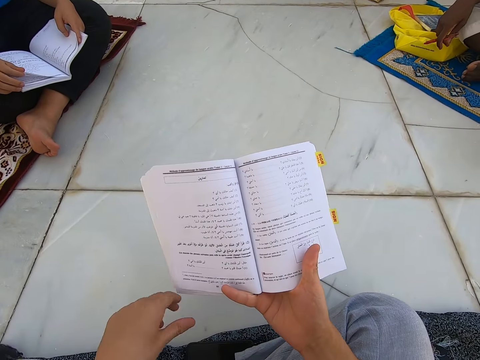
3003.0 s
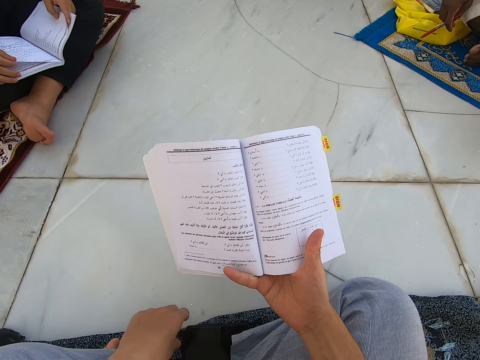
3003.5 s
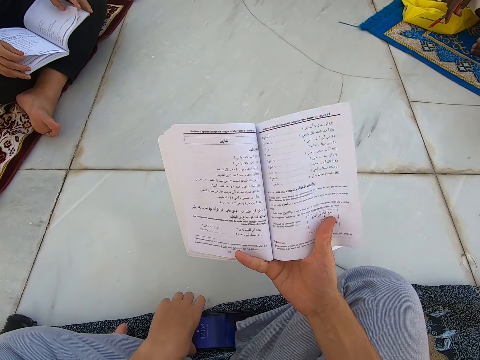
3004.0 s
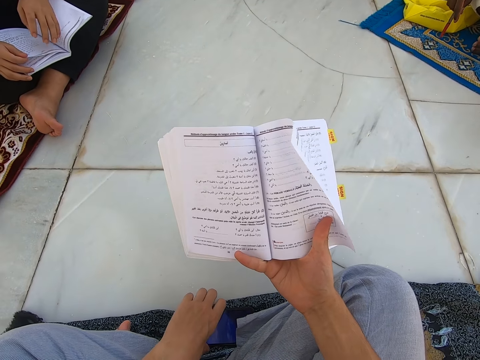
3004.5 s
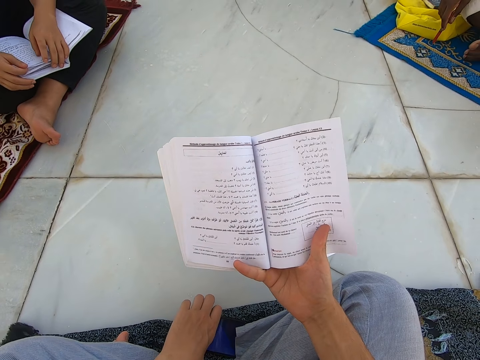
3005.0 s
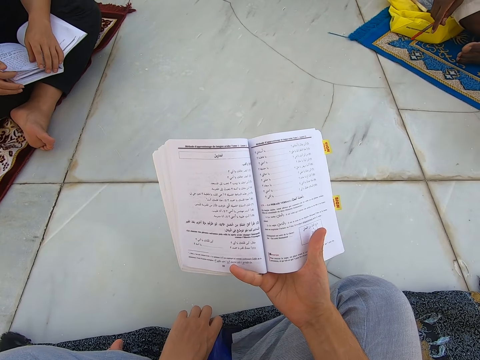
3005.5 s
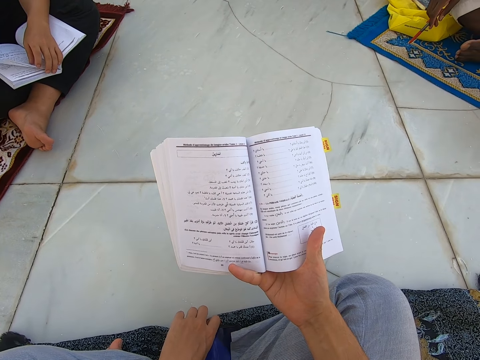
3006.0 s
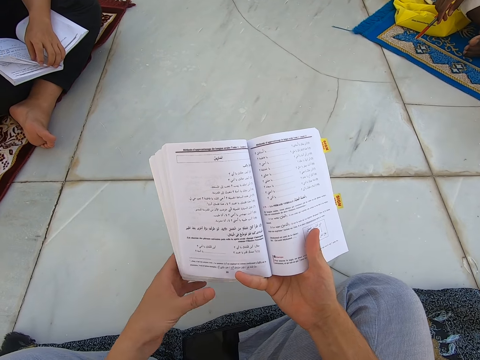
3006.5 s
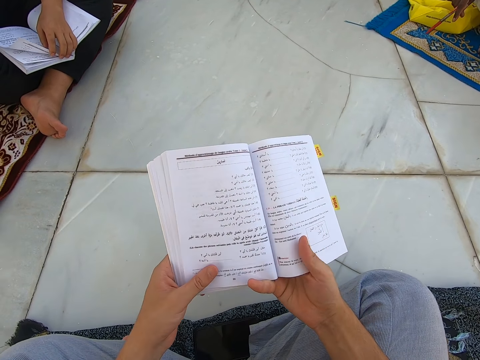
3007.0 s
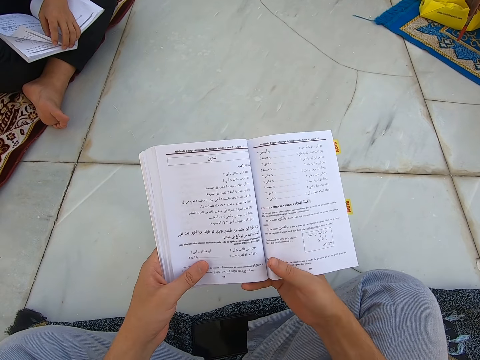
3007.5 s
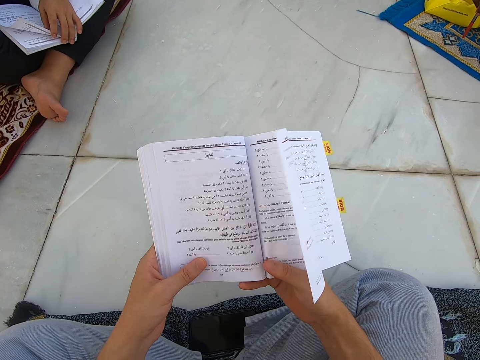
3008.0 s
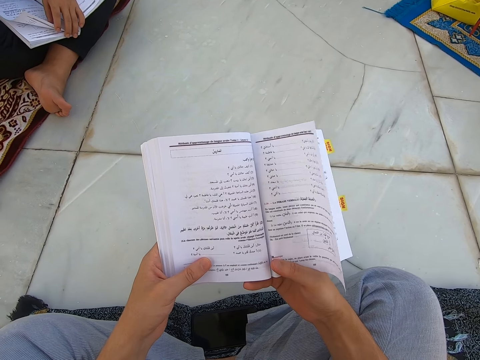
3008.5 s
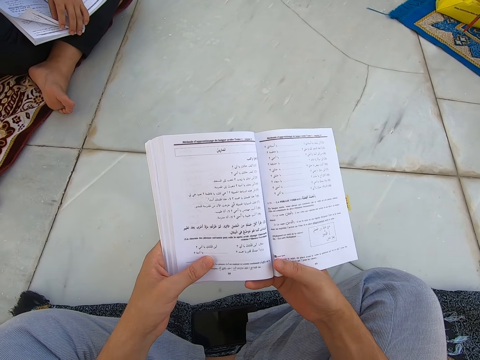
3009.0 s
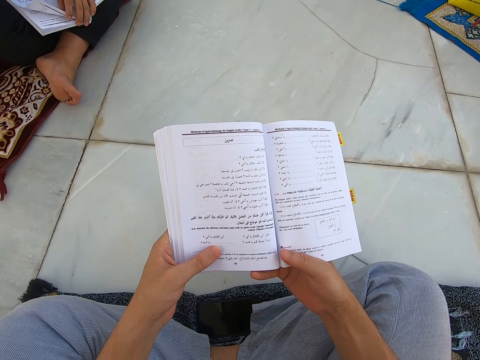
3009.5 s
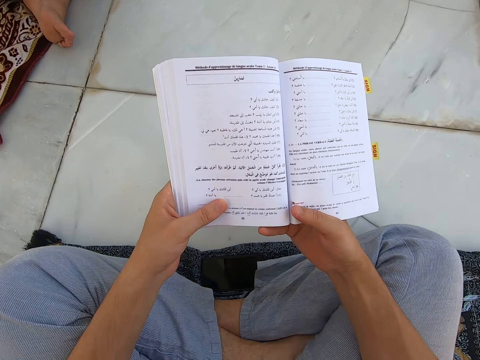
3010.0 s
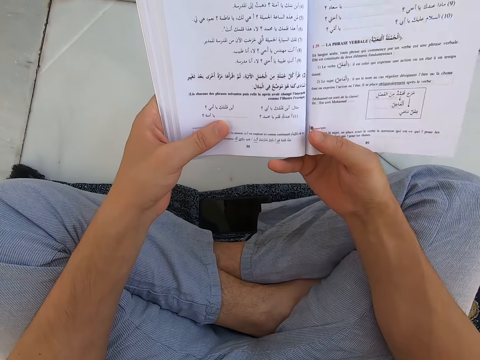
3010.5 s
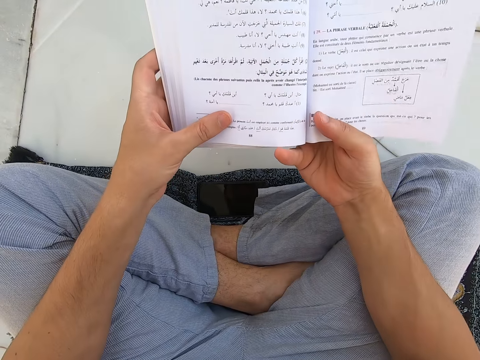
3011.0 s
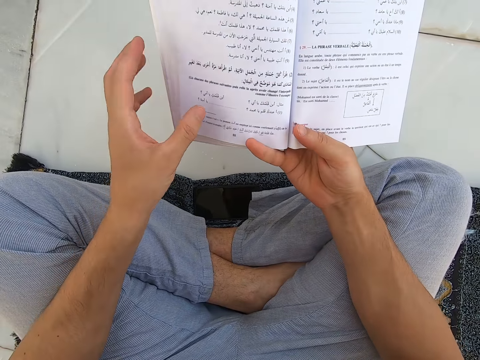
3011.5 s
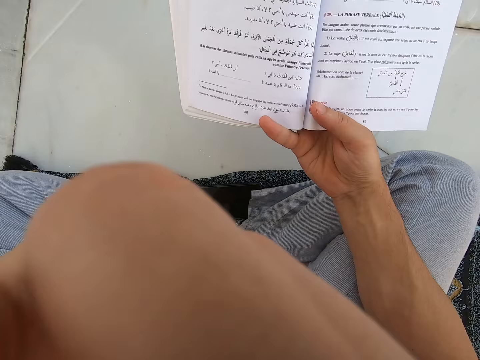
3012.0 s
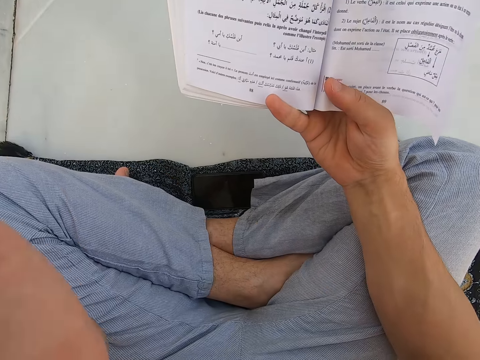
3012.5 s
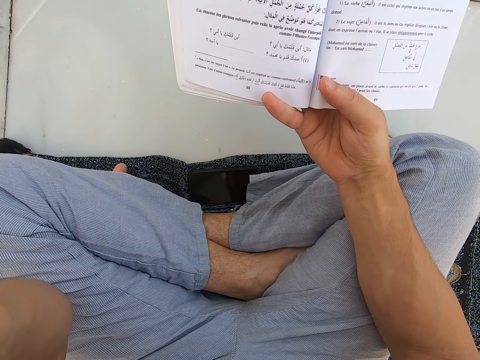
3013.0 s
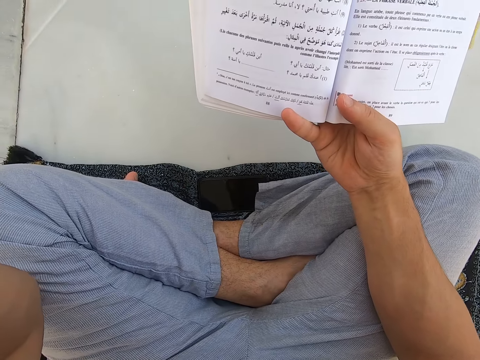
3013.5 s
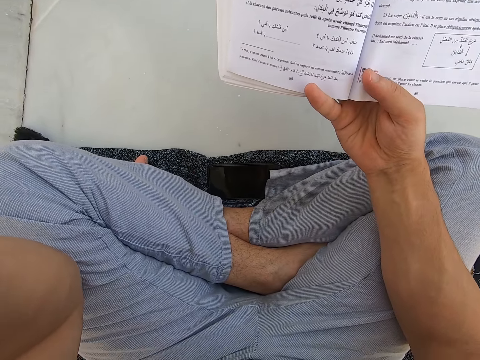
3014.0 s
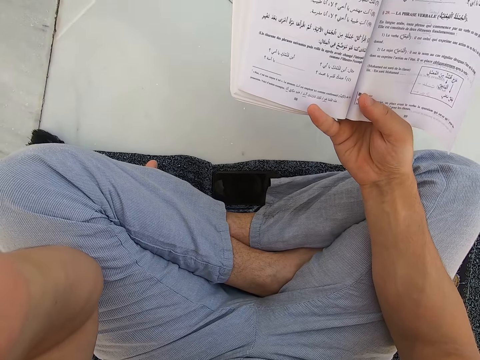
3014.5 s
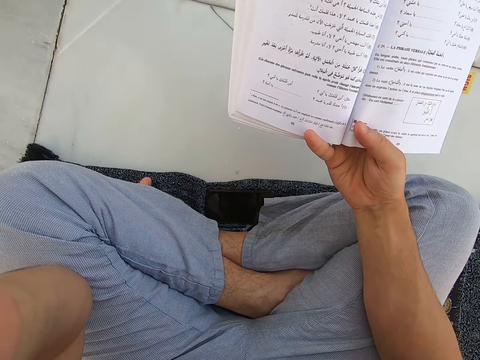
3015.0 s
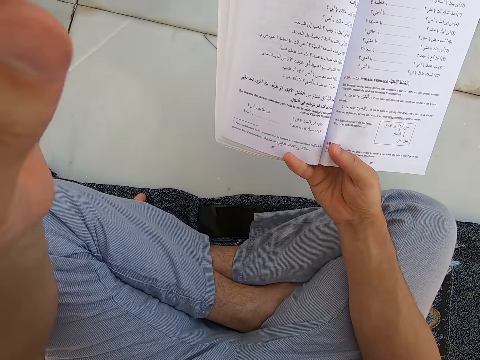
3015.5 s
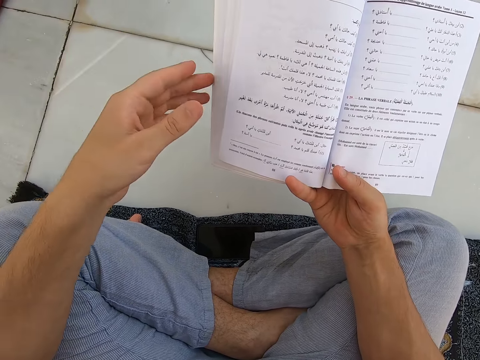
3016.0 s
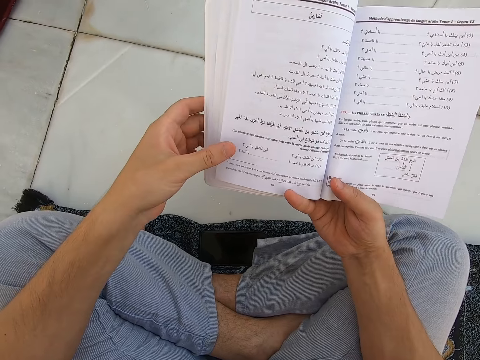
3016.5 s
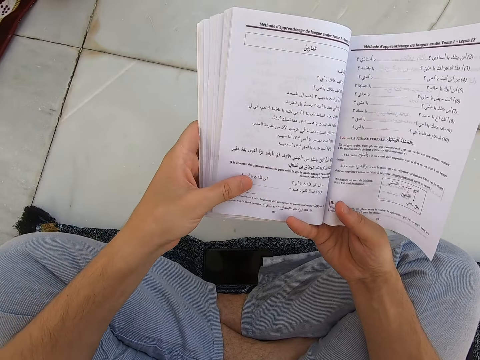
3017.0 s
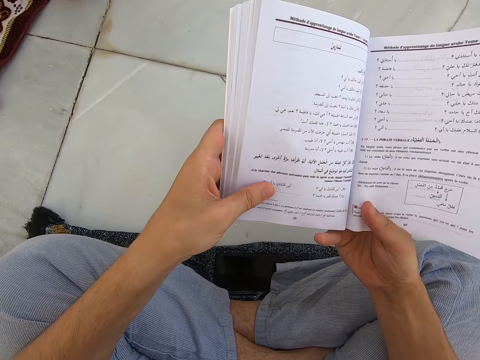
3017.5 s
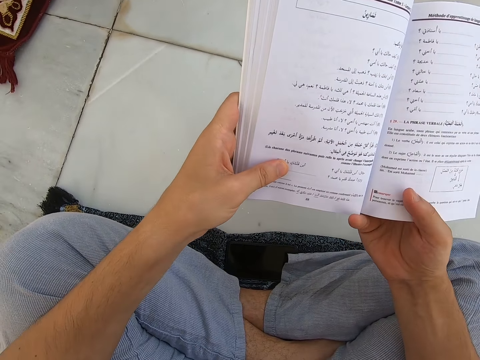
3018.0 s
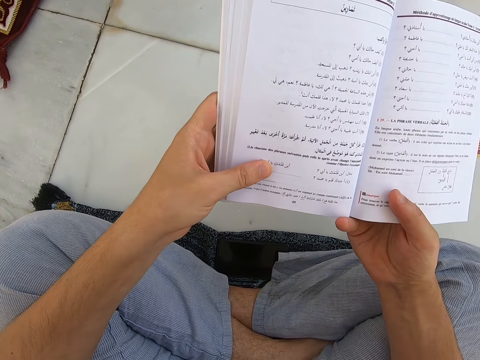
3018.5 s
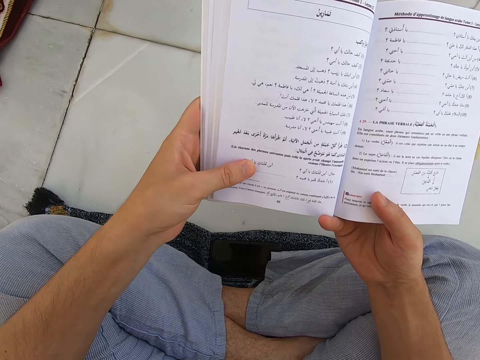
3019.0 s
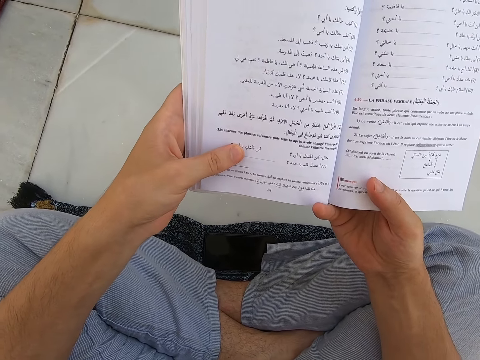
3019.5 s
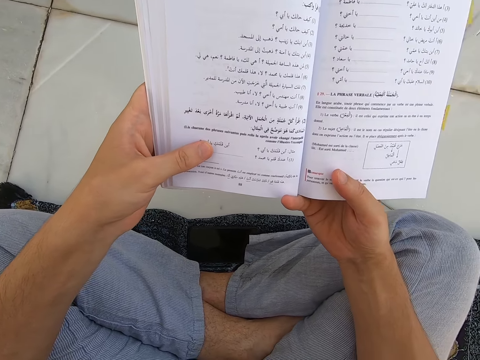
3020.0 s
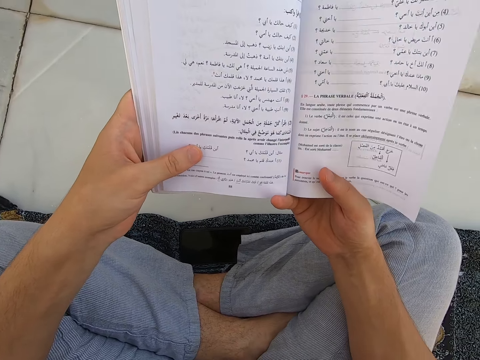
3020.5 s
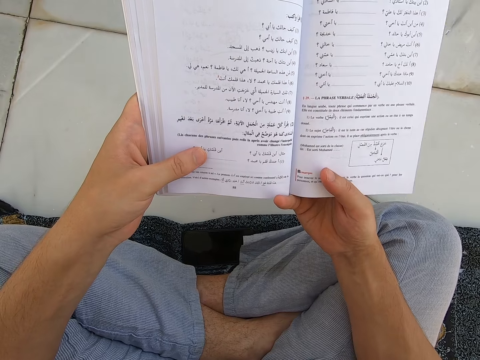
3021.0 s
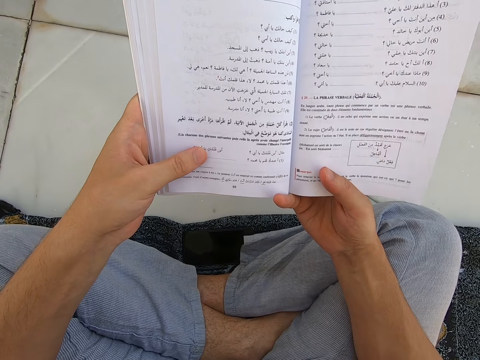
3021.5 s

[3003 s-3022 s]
A person touches the book. The camera wearer moves the left hand. They touch the book. They raise their hand up. They touch the book.

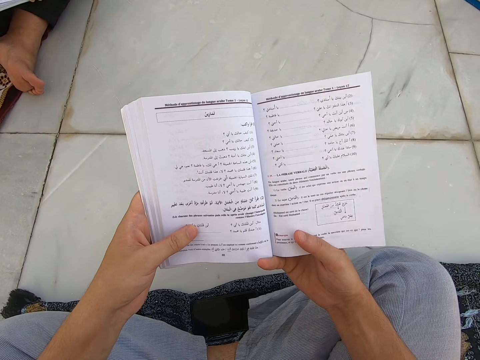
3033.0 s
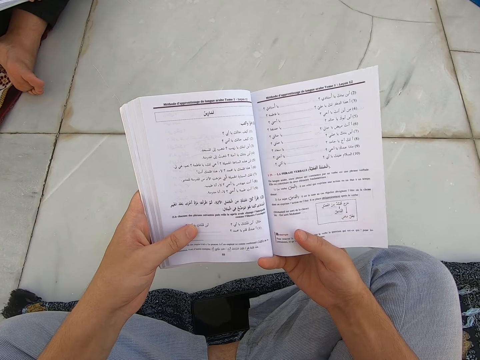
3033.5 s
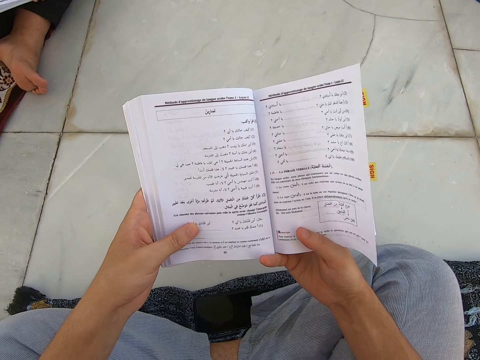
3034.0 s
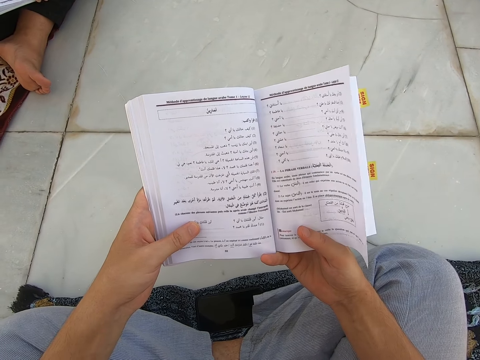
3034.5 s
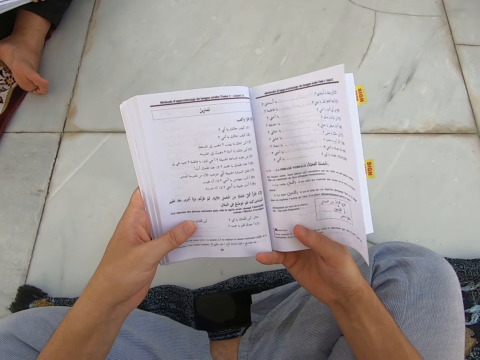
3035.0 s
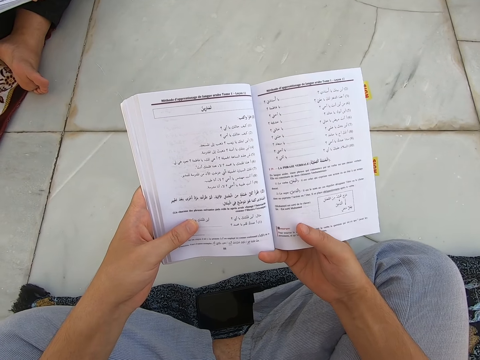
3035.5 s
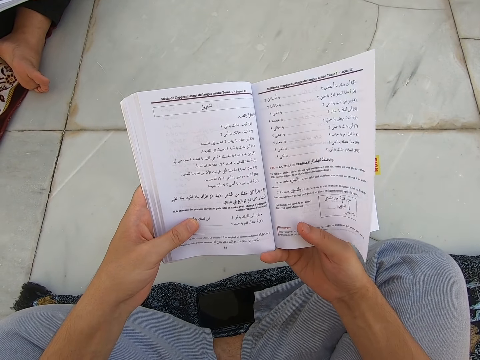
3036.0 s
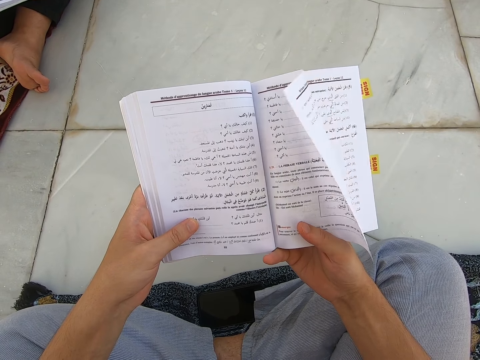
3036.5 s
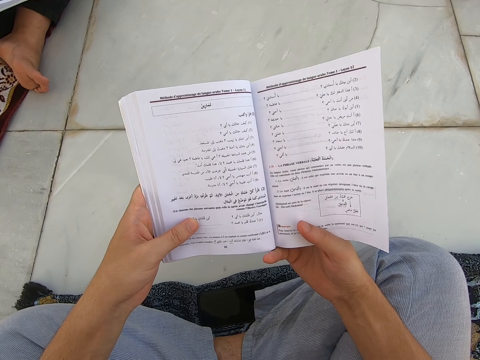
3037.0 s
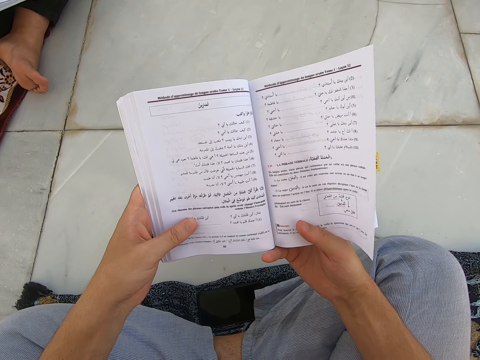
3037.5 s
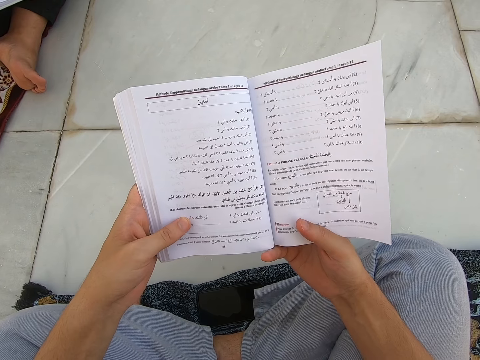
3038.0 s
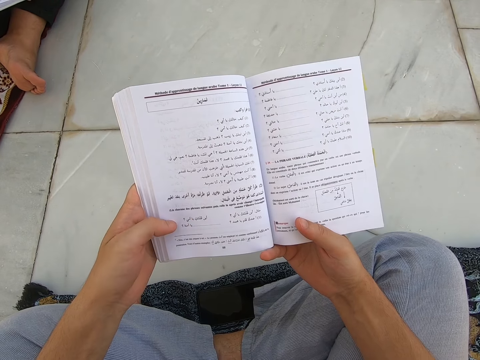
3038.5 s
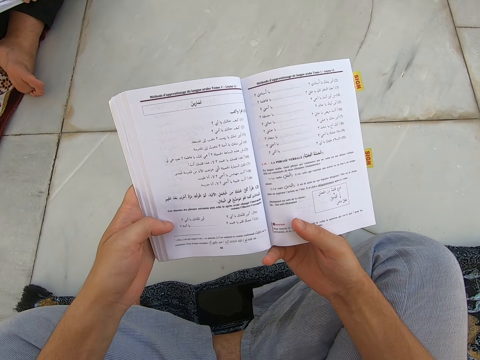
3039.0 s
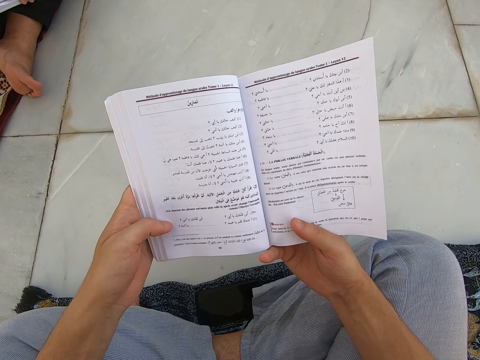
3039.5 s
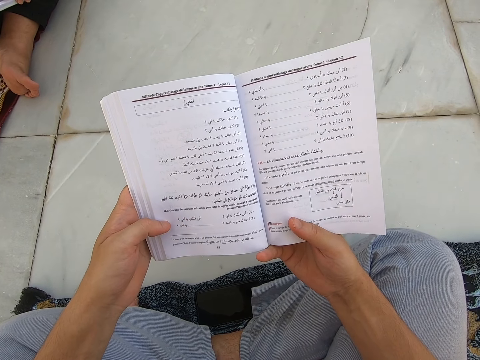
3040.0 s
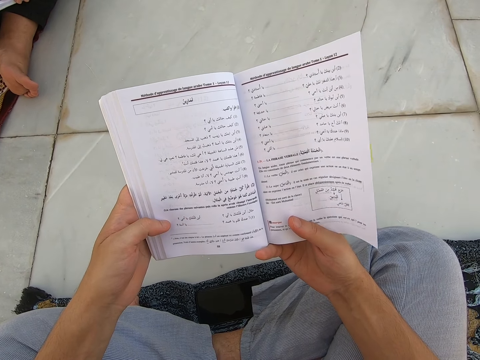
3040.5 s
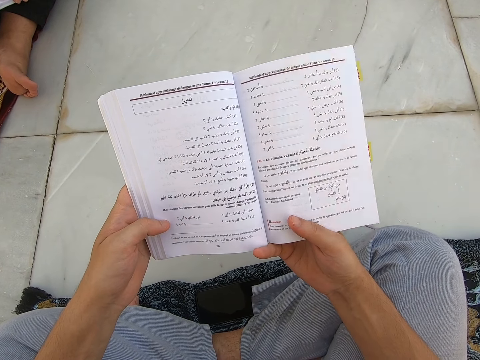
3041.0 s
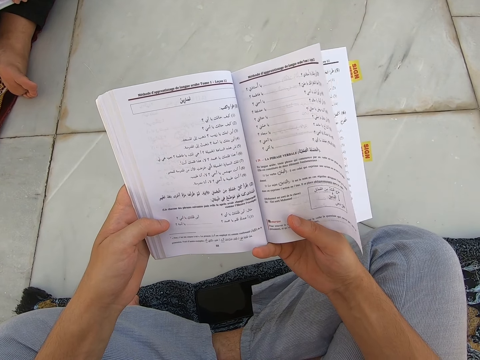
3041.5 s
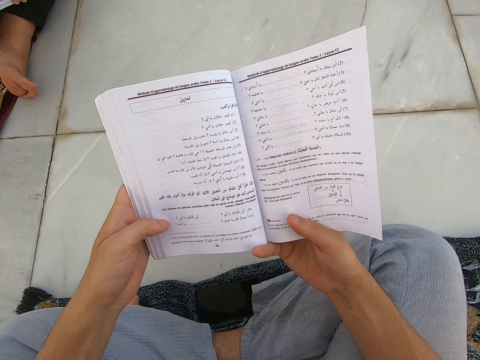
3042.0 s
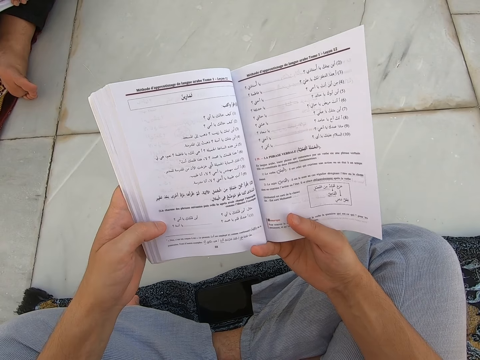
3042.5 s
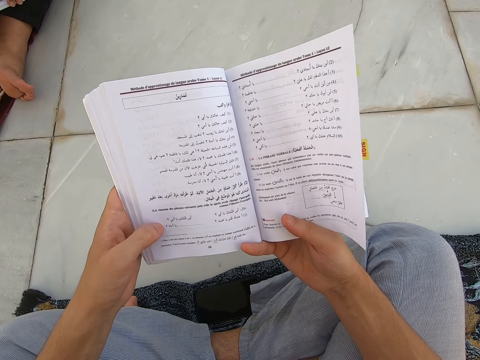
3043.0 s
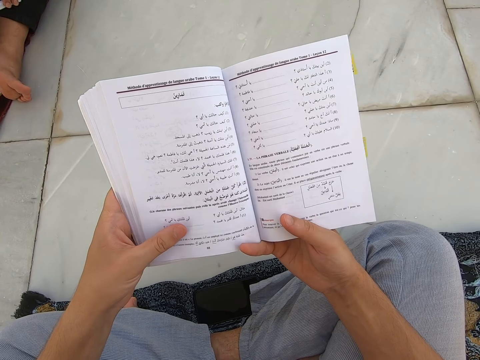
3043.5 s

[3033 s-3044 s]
The camera wearer reads the book in the mosque.
